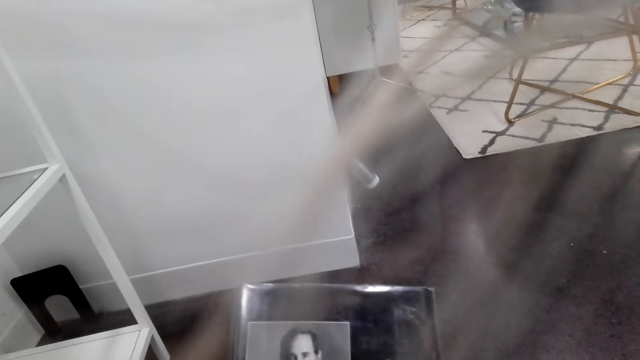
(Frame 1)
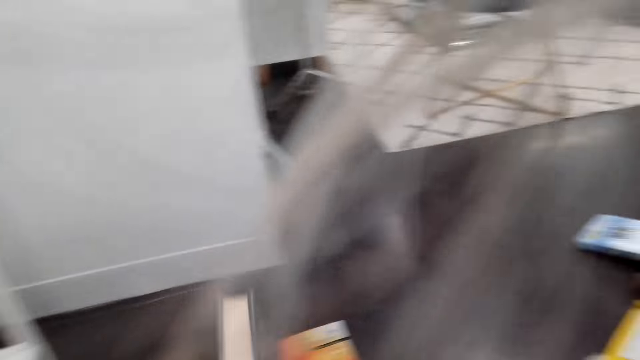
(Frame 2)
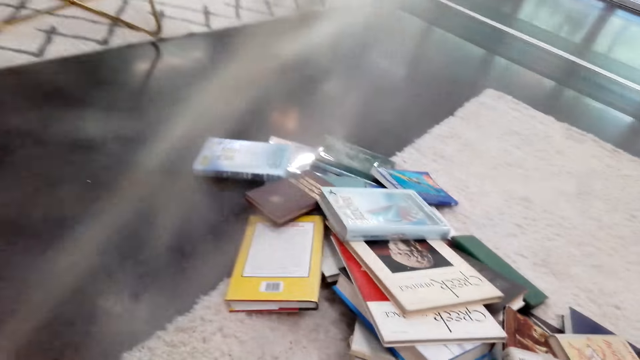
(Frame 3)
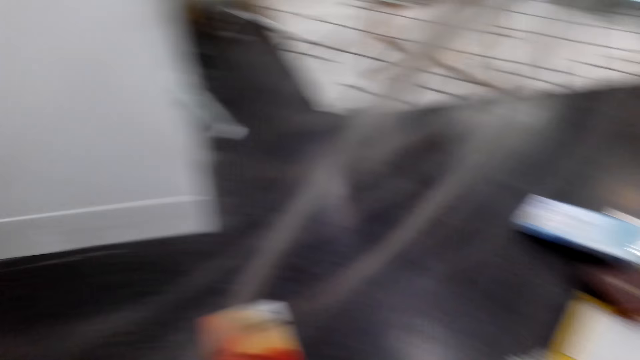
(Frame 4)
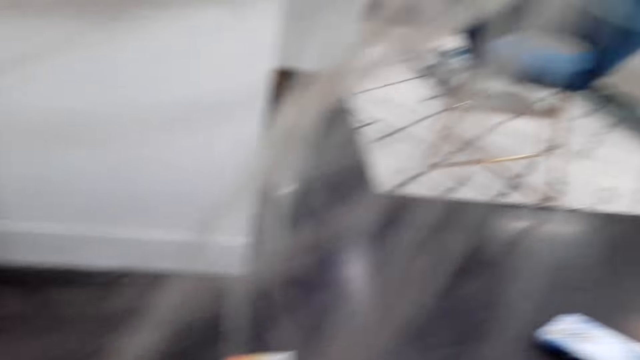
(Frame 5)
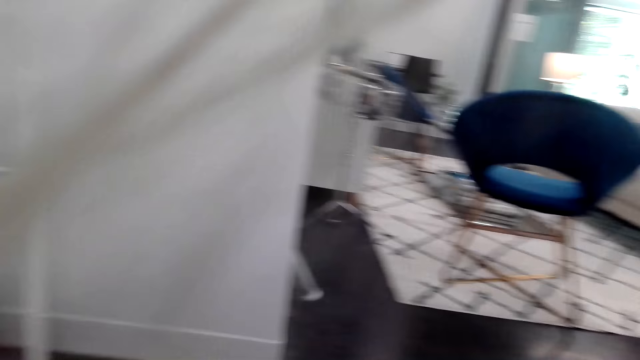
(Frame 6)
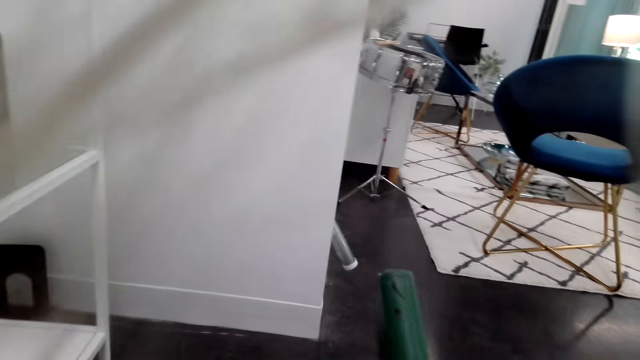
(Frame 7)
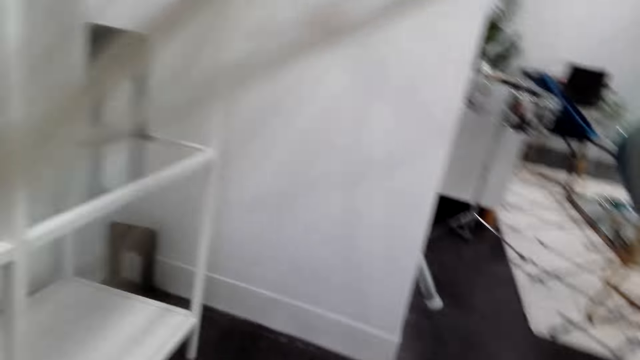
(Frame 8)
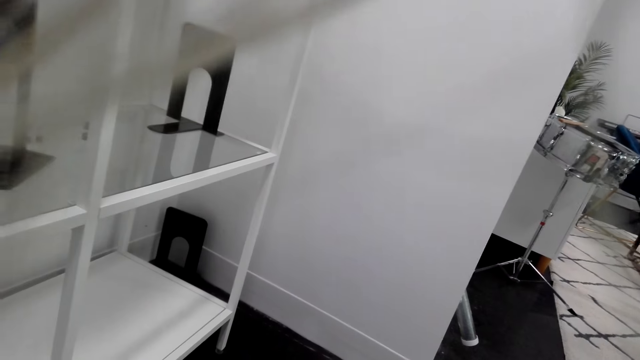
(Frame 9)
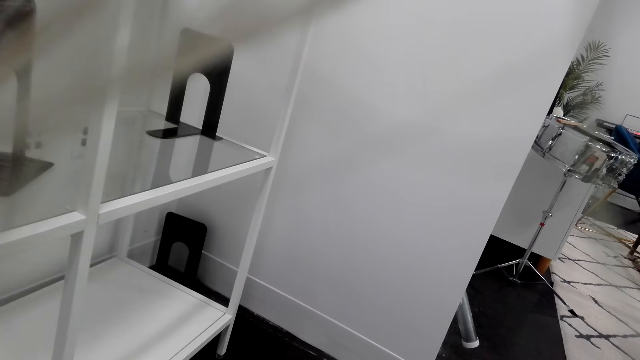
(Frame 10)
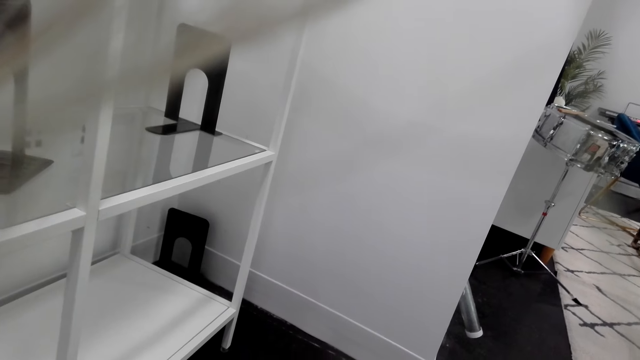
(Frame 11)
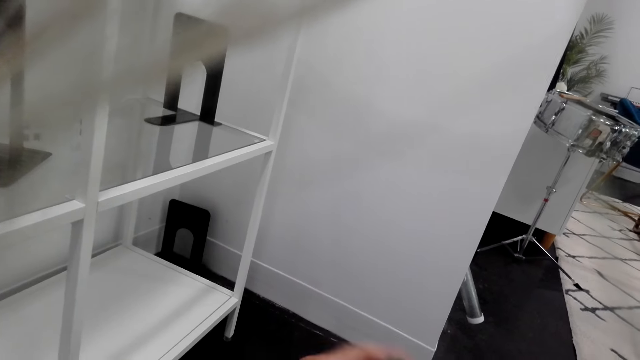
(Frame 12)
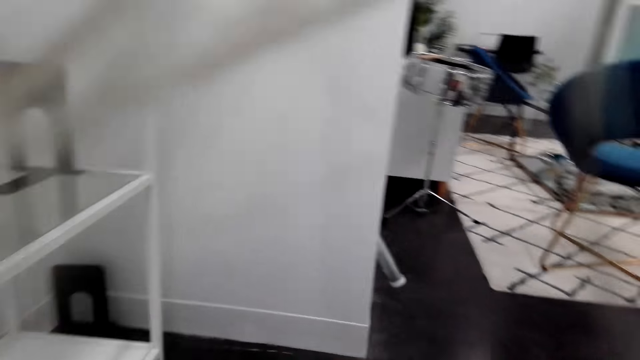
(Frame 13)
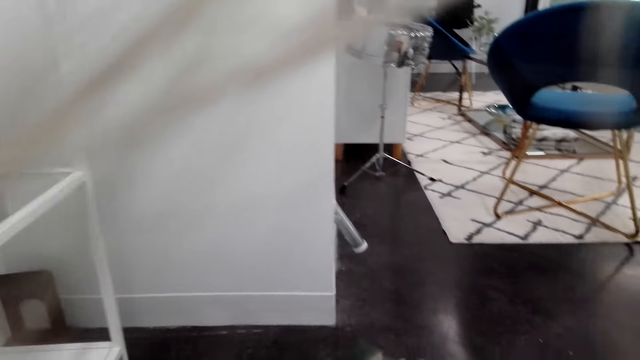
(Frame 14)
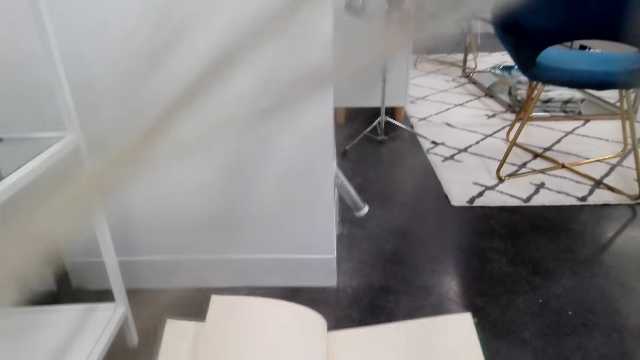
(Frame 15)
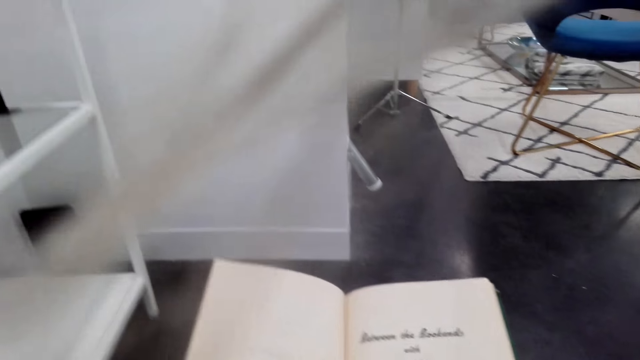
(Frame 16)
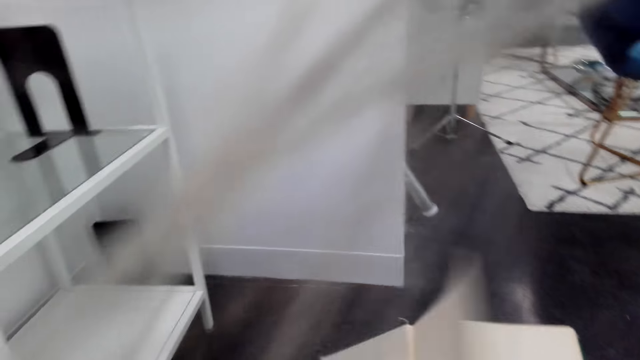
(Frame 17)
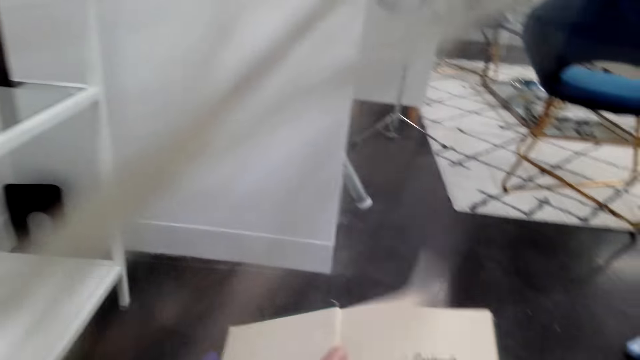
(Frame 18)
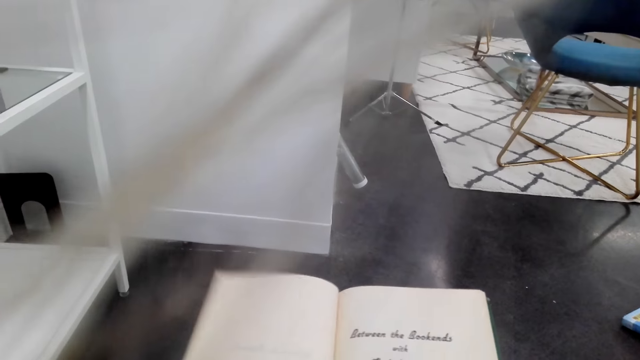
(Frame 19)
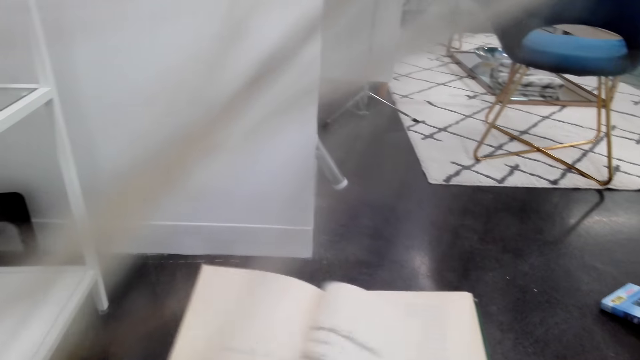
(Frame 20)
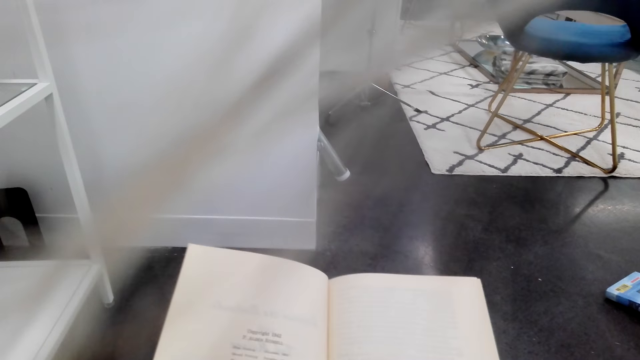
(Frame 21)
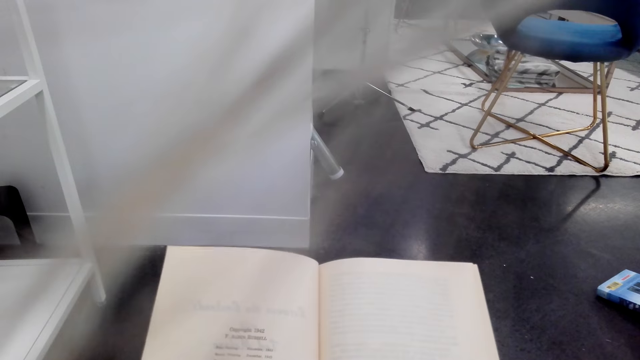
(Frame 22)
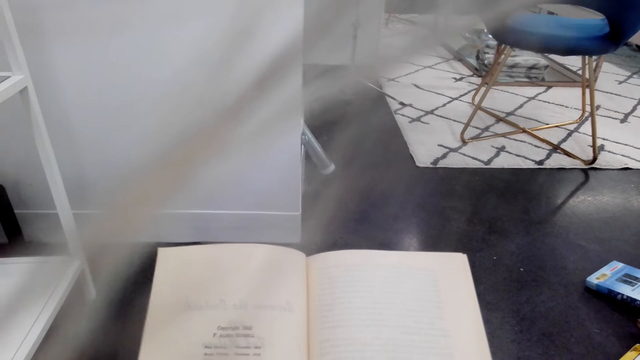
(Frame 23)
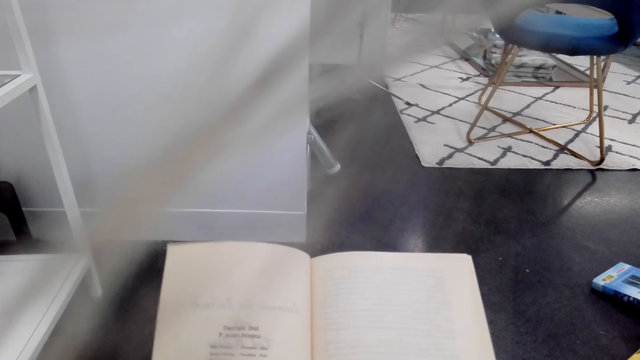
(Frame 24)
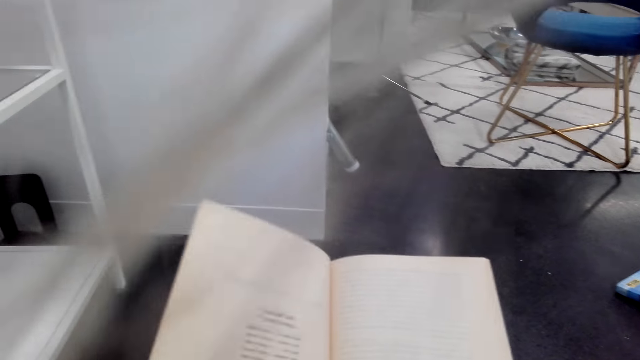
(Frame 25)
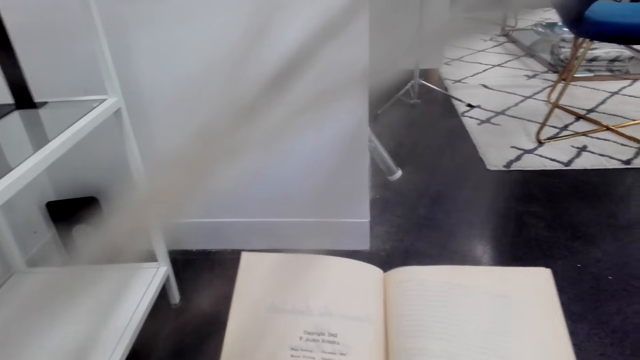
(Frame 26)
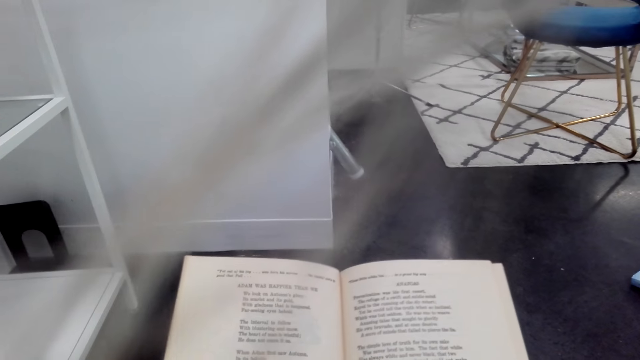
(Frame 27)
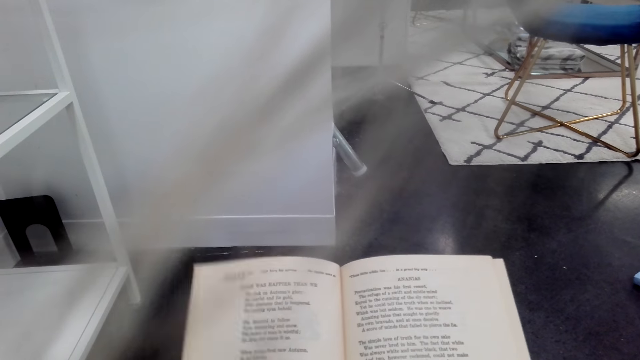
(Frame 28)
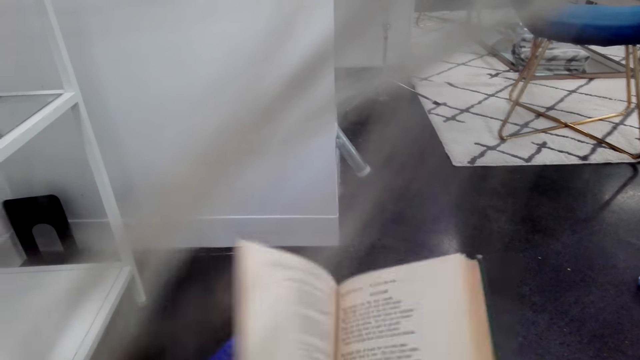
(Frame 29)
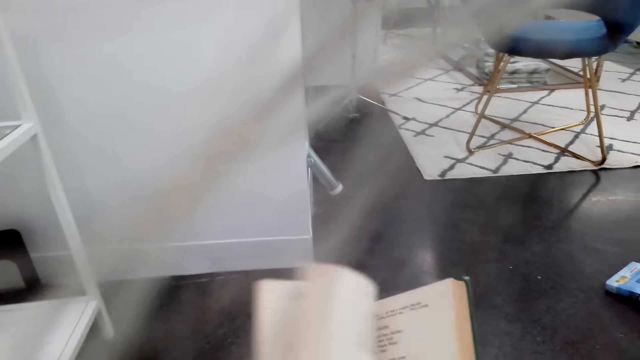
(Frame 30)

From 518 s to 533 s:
The camera wearer drops the novel on the floor and moves about. They pick up a novel and open the novel. They hold another book. They flip the pages of the novel. They read the novel and flip the pages of the novel.

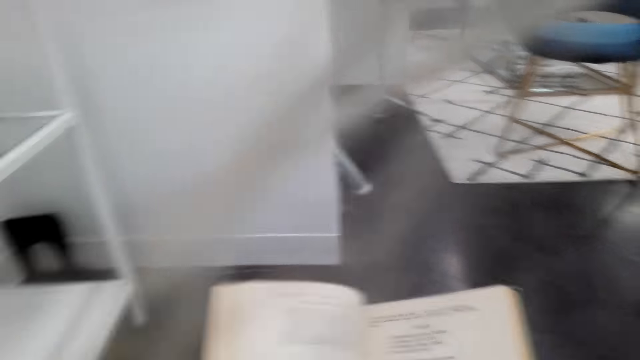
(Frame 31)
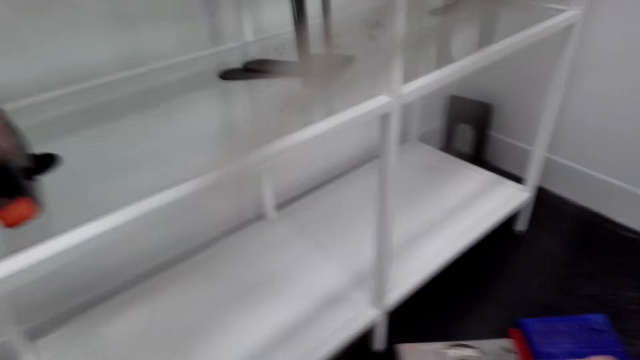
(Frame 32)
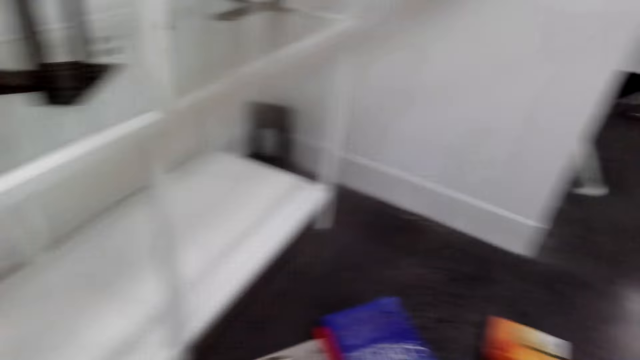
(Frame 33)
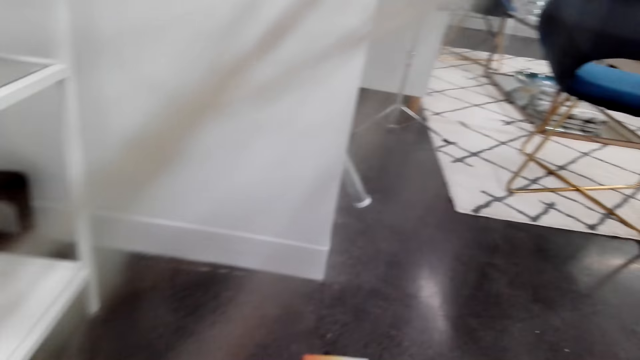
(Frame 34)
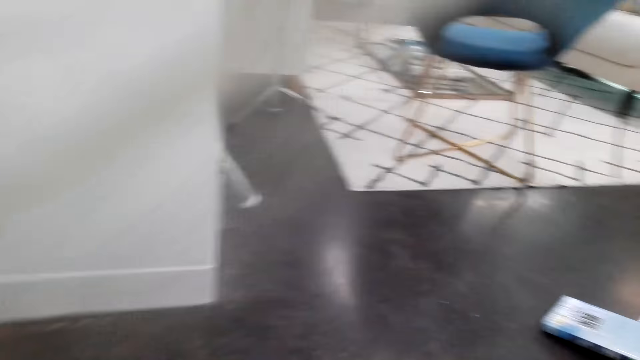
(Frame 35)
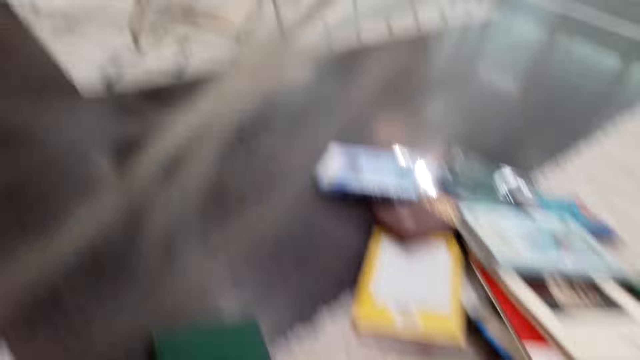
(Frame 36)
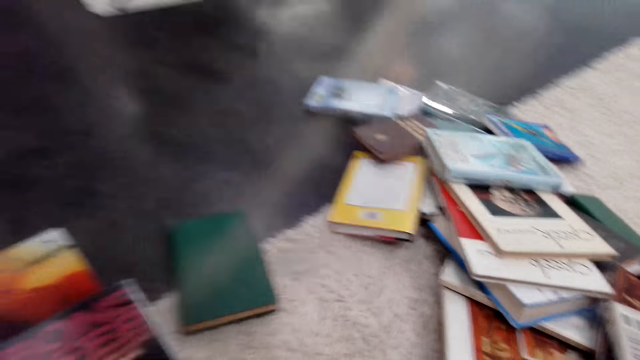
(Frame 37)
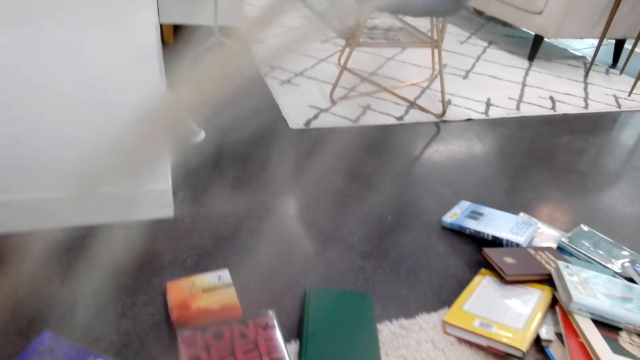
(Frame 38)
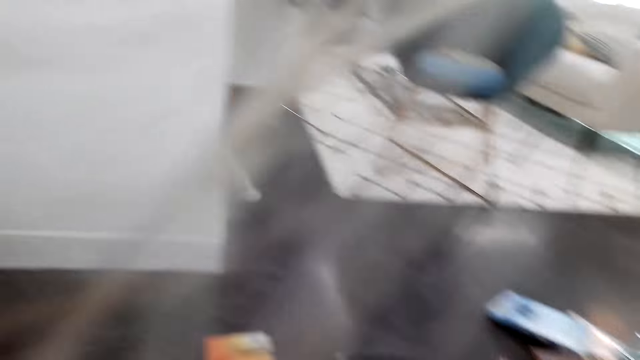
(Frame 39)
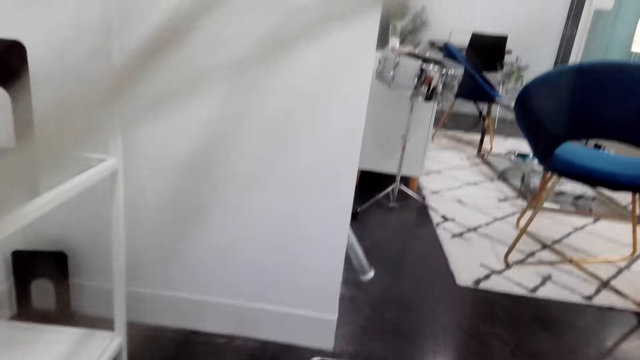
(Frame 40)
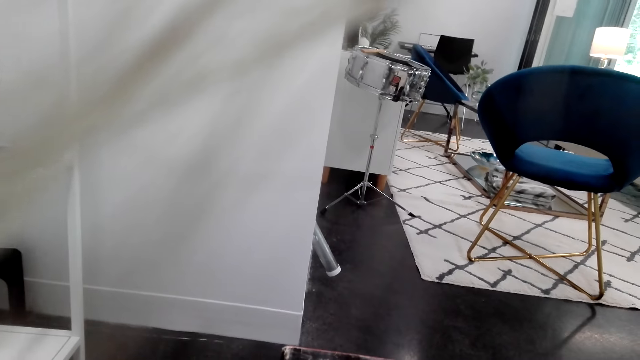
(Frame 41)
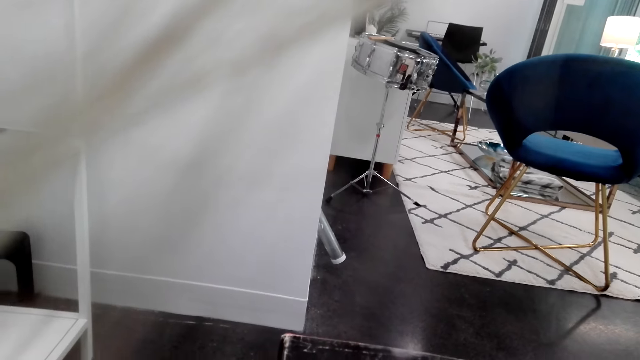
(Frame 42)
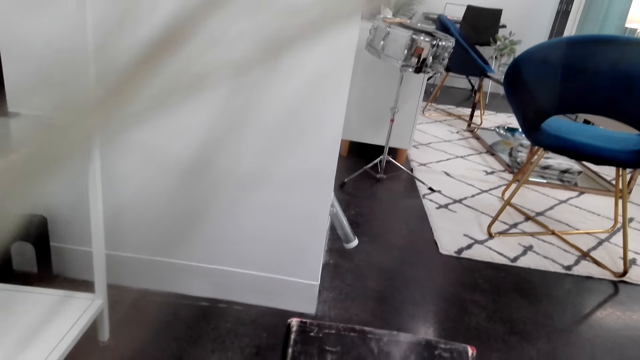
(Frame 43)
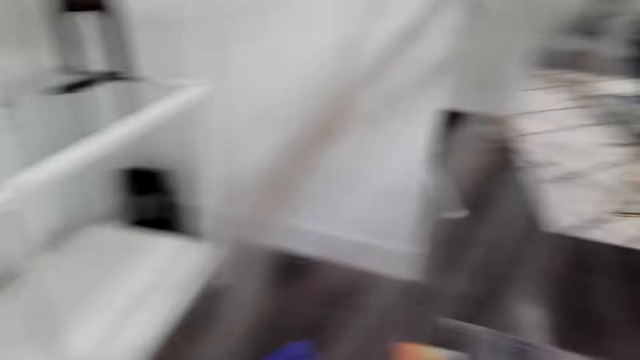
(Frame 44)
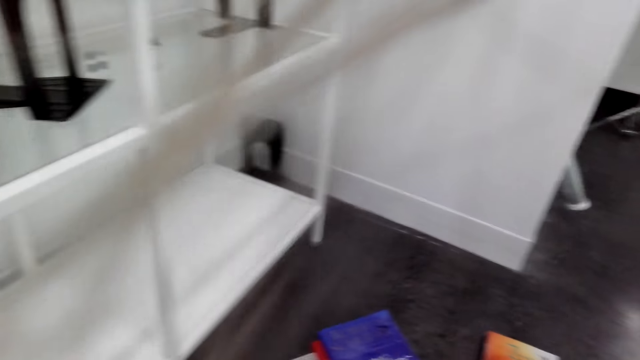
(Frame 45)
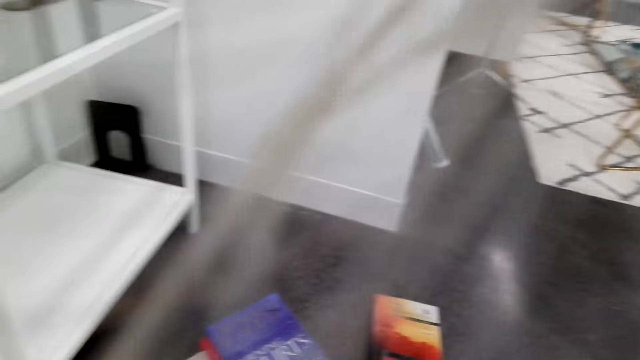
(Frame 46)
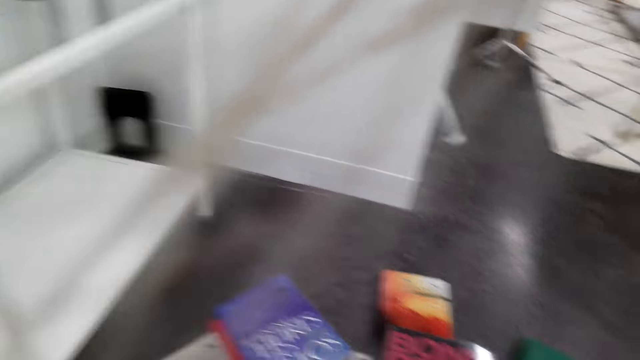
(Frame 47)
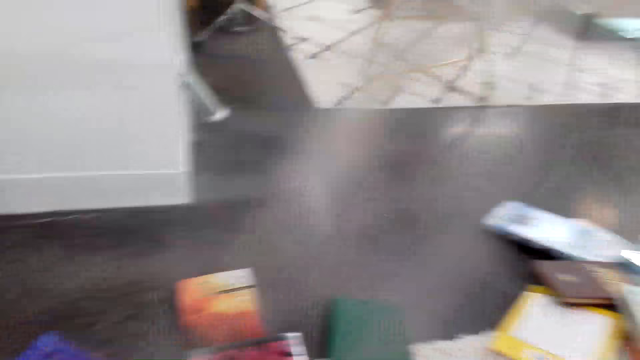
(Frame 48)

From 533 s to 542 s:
The camera wearer places the novel on the floor and moves about. They pick up a novel, hold a book and check the novel. They place the novel on the floor and pick up a novel.
